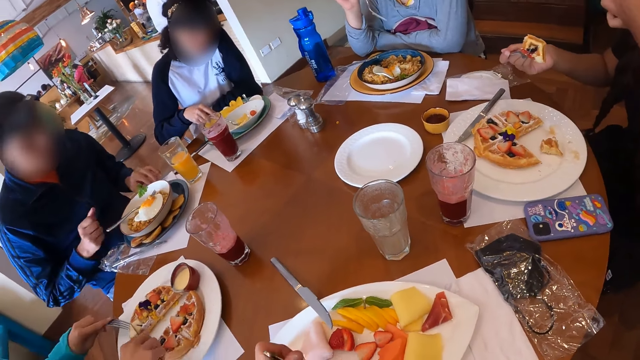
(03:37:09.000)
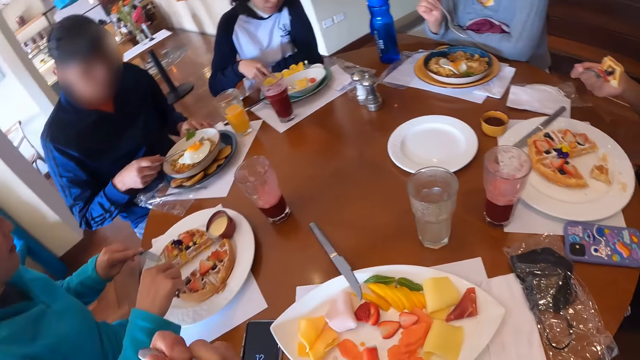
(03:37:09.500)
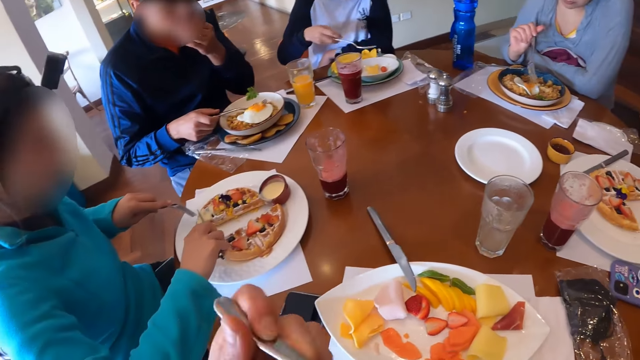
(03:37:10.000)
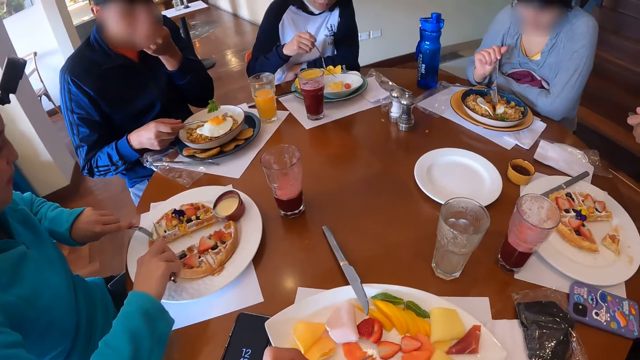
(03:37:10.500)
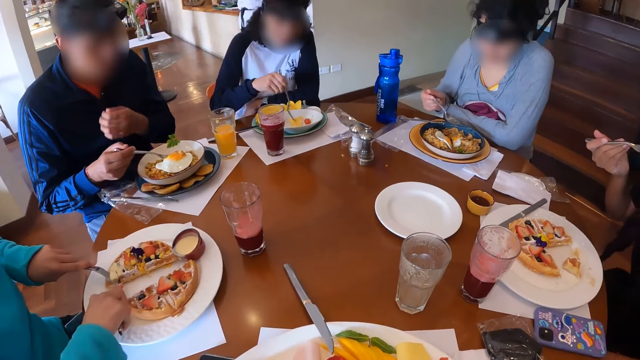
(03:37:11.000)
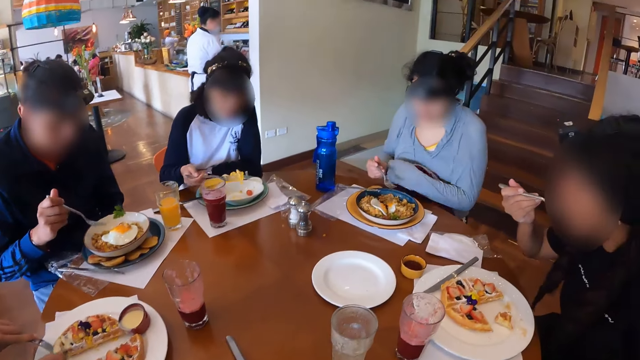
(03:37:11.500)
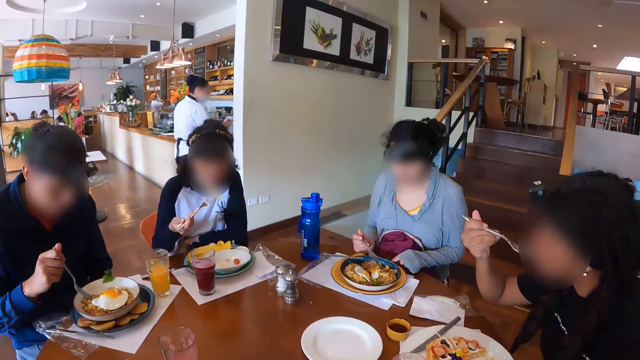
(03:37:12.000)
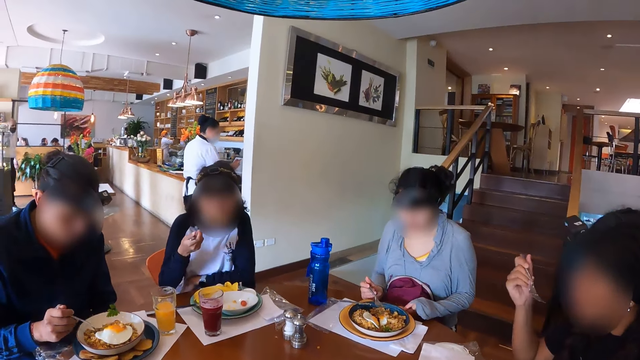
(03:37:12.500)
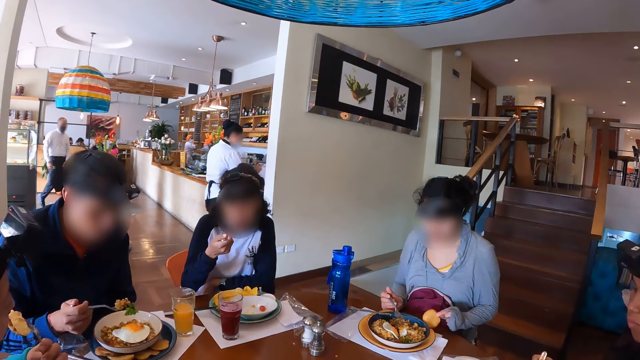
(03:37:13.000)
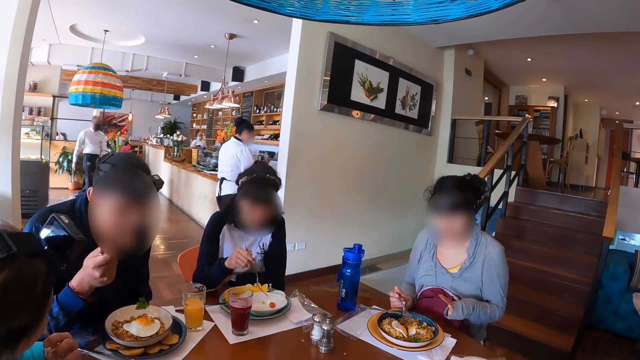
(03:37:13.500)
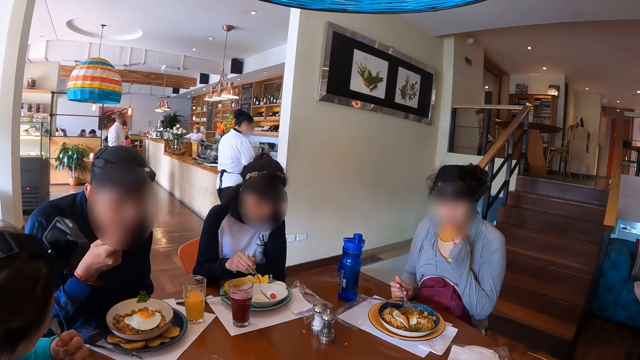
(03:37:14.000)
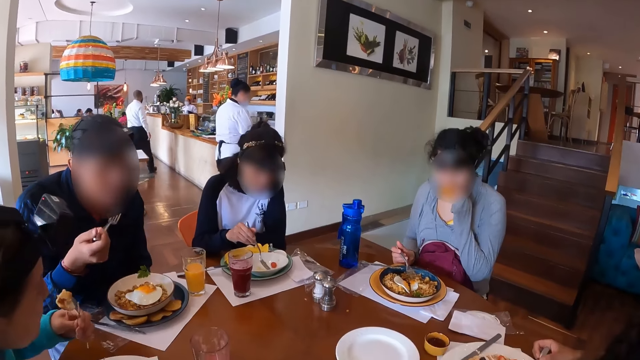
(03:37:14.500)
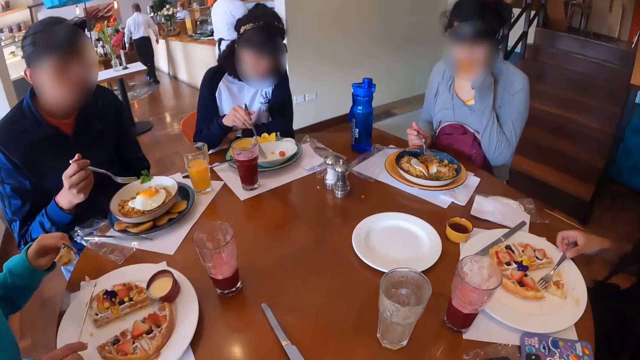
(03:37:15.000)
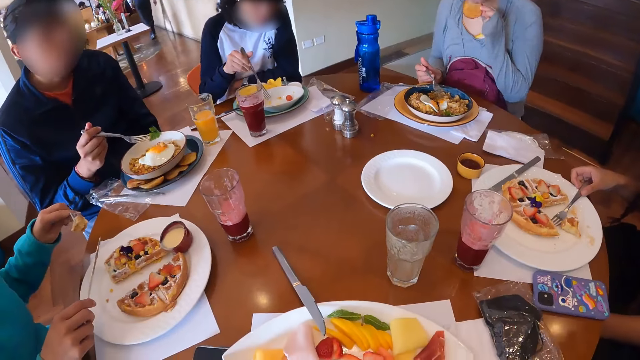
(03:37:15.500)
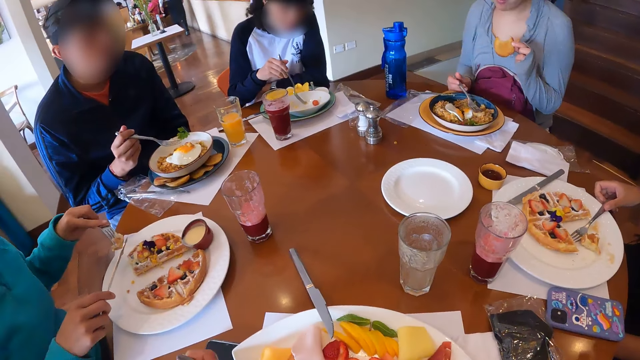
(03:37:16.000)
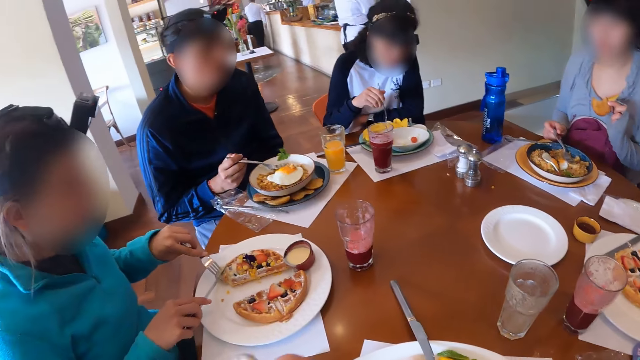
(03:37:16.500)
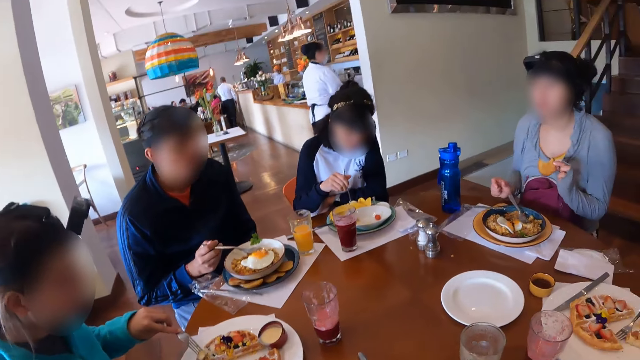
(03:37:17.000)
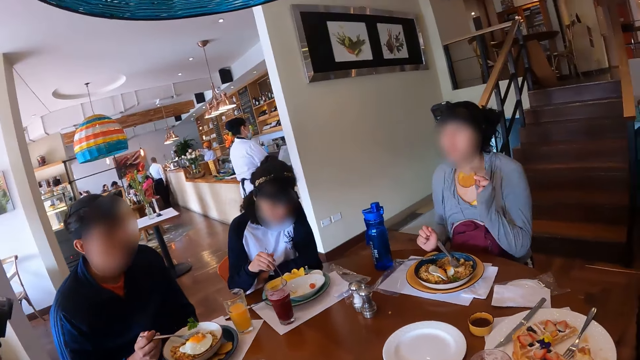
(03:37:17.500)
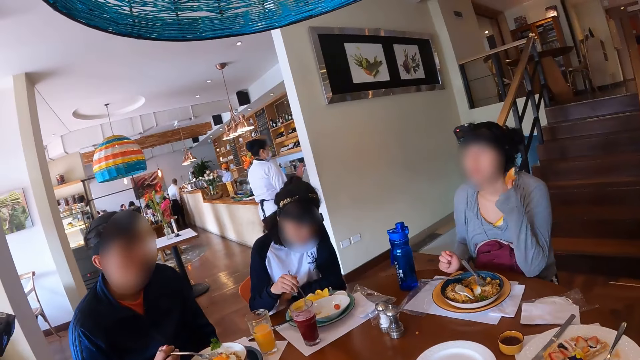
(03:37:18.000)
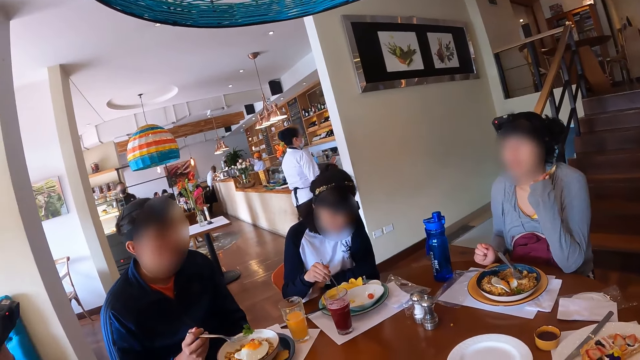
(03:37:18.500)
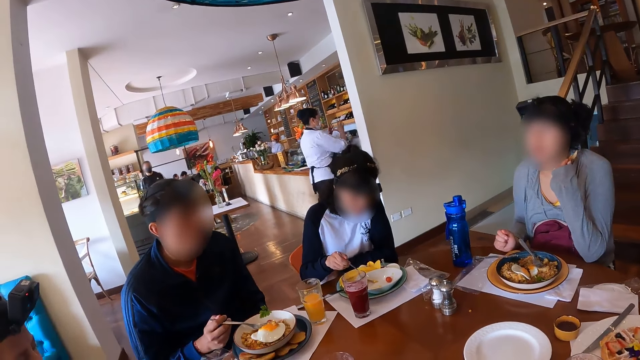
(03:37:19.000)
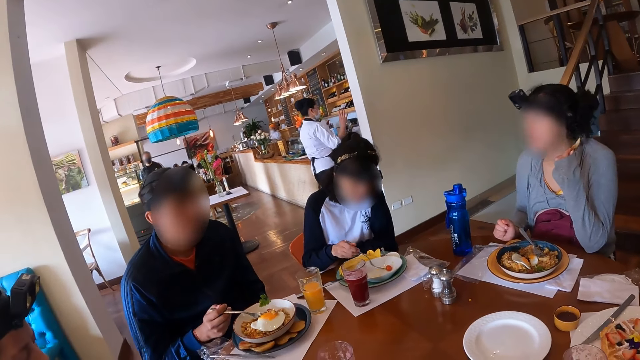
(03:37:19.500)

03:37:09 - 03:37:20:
The camera wearer picks from the plate of crudites with the fork in his left hand. A man picks the fork from the plate with his right hand. A woman holds the waffles on the plate with the fork in her left hand. The camera wearer eats from the fork in his left hand. The woman cuts the waffles on the plate with the knife in her right hand and holds the waffles on the plate with the fork in her left hand. The camera wearer moves some carrots on the plate of crudites with the fork in his left hand. Another woman eats from the fork in her right hand. The man picks some noodles from the plate with the fork in his right hand. The camera wearer looks around the table. A third woman picks a potato slice from the plate on the table with her left hand. A fourth woman eats from the fork in her right hand. The first woman eats from the fork in her left hand. The man eats from the fork in his right hand. The third woman eats from the potato slice in her left hand. The second woman places the fork on the plate with her right hand. The third woman places the fork in her right hand on the plate. The camera wearer eats with the fork. The fourth woman moves some mango slices on the plate of crudites with the fork in her right hand.

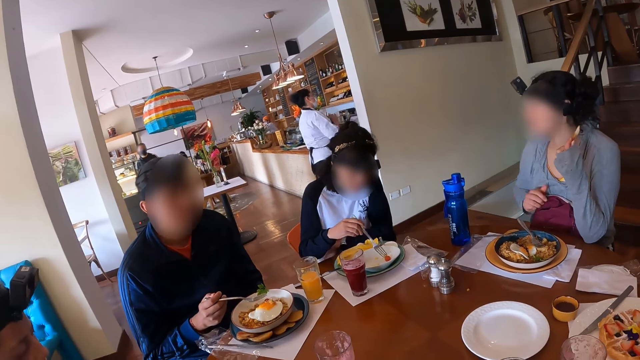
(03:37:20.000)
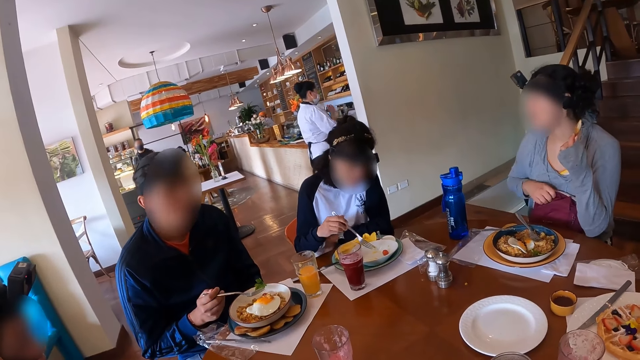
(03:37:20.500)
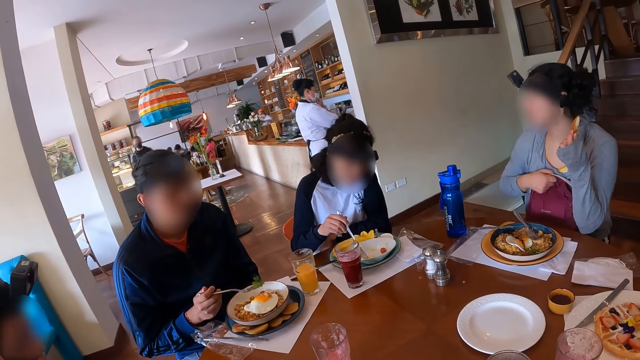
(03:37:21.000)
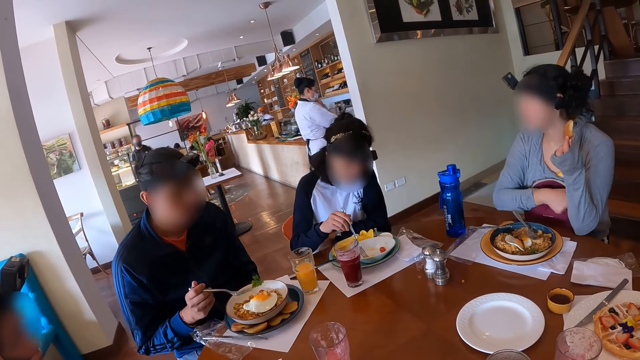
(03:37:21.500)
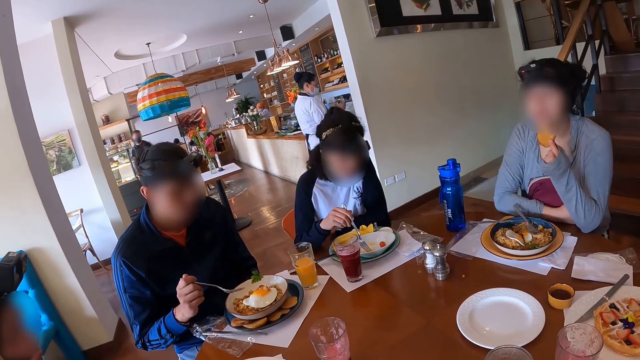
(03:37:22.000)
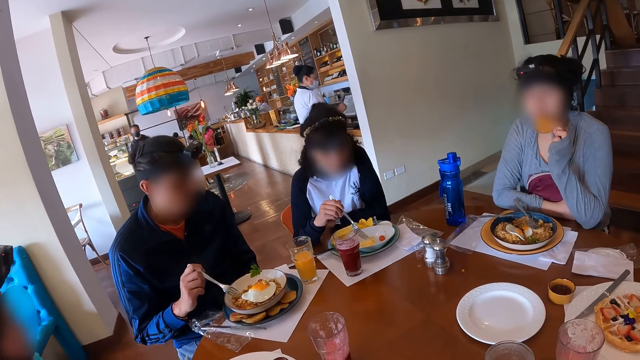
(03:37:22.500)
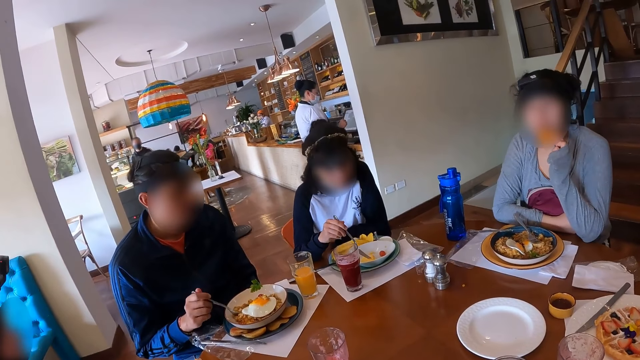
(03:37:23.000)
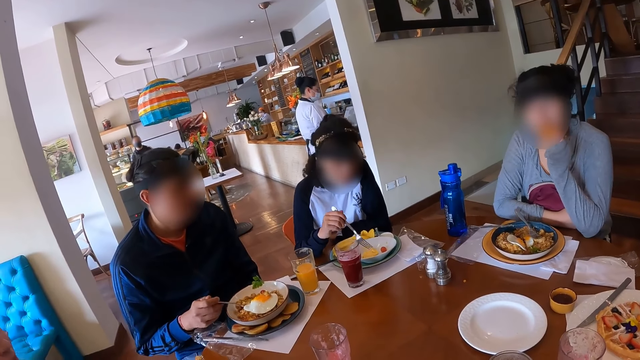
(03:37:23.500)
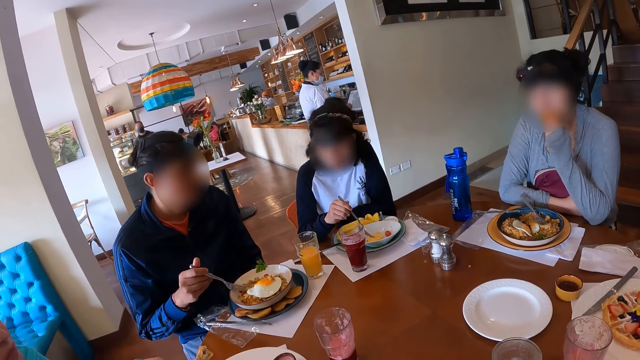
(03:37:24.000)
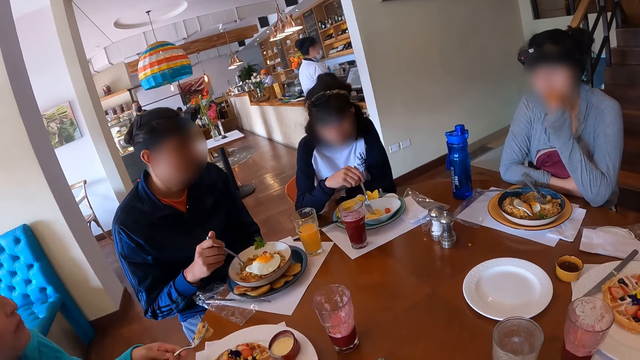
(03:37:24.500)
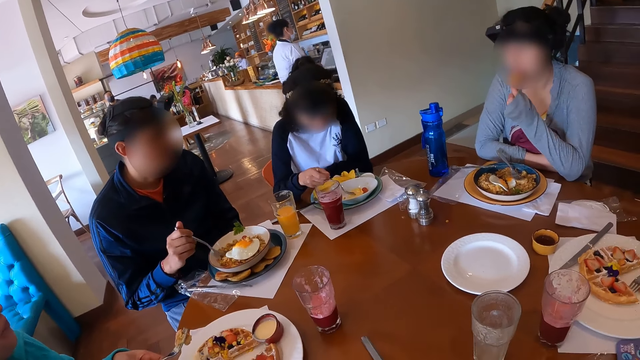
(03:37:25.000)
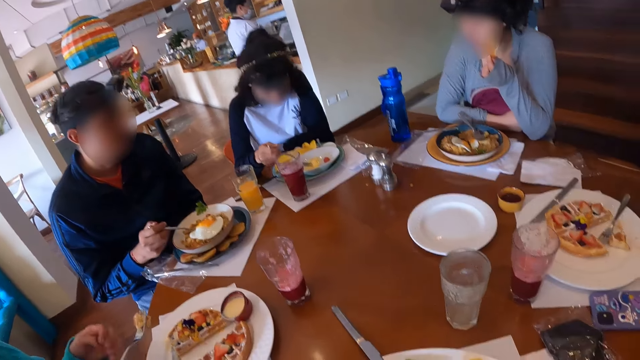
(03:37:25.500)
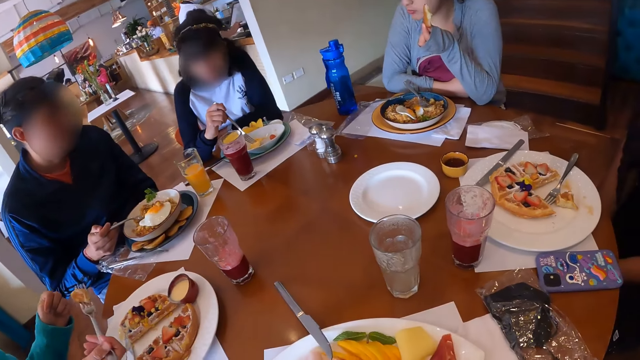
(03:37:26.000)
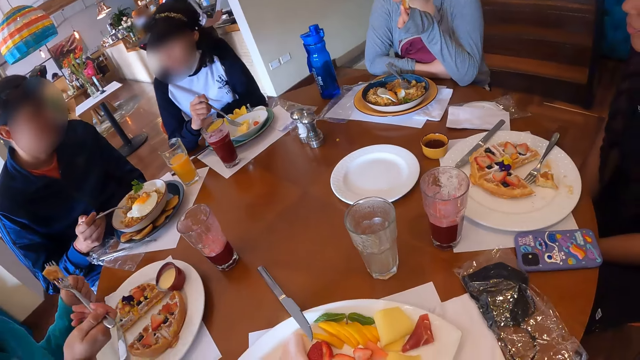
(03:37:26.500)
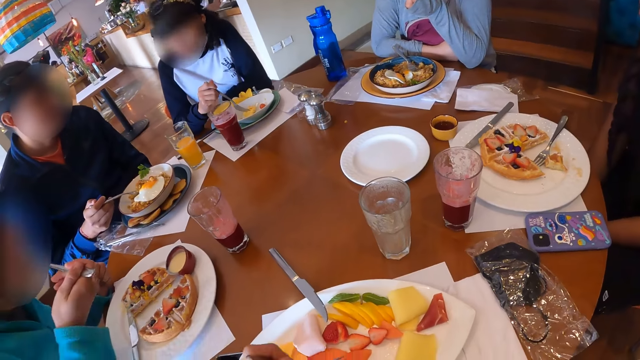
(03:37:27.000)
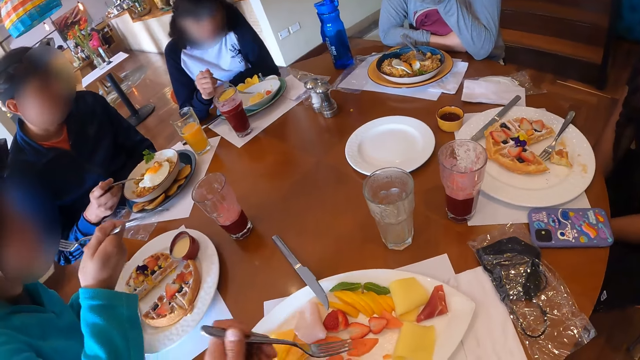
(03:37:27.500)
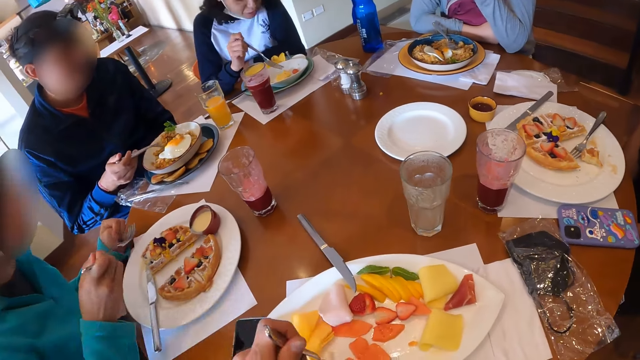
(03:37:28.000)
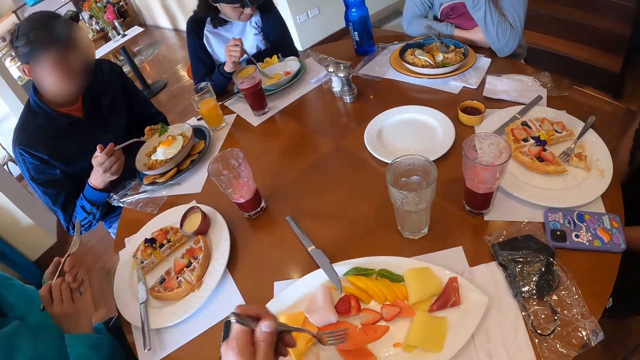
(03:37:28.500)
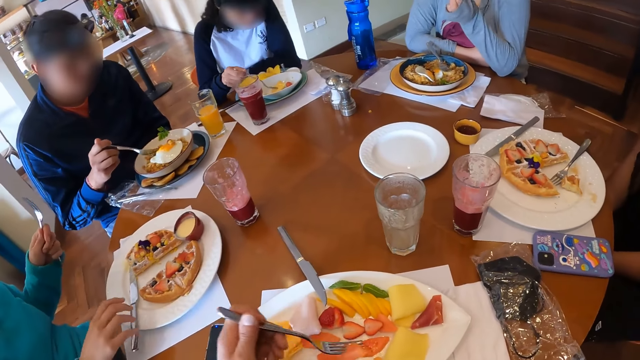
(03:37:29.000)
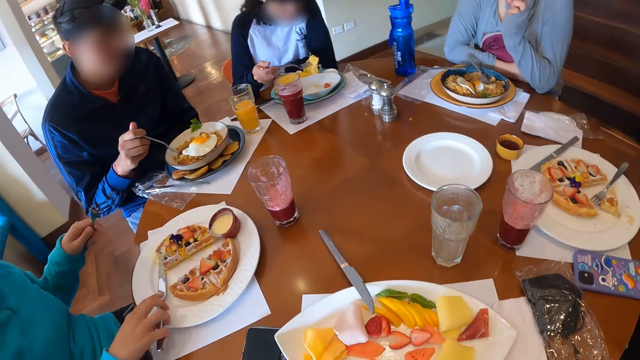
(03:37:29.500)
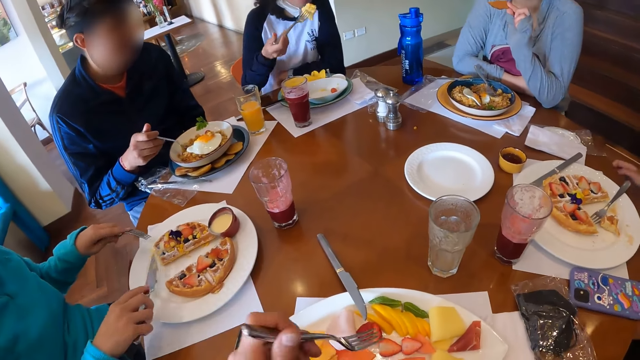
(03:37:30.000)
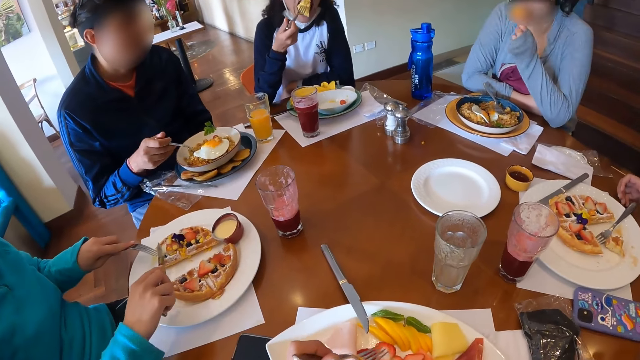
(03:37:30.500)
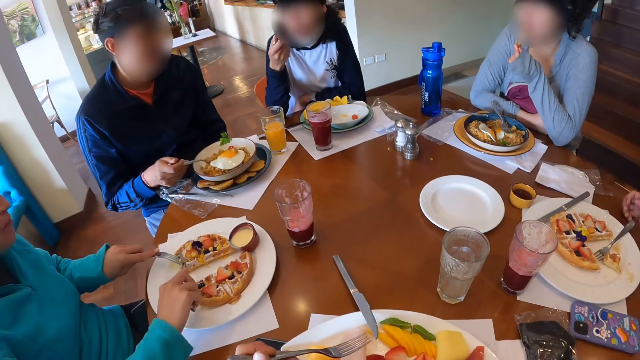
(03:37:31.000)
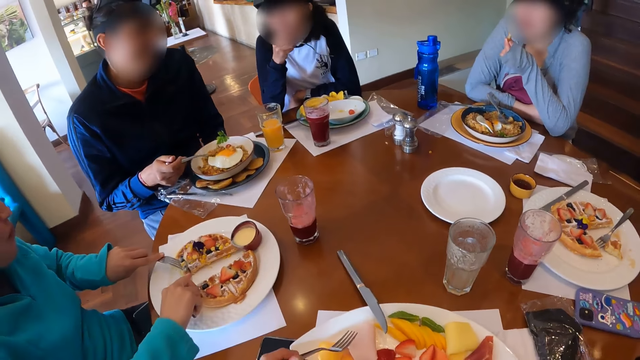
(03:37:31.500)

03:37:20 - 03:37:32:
A woman adjusts a bag on her lap with her right hand. The camera wearer looks around the table. The woman eats from the potato slice in her left hand. A man picks some noodles from the plate with the fork in his right hand. Another woman picks from the plate of crudites with the fork in her right hand. A third woman transfers the fork in her left hand to her right hand. The third woman eats from the fork in her right hand. The camera wearer picks from the plate of crudites with the fork in his left hand. The third woman transfers the fork in her right hand to her left hand. The man pours the noodles from the fork into the plate with his right hand. The camera wearer eats from the fork in his left hand. The third woman picks up the knife from the plate with her right hand. The man picks some noodles from the plate with the fork in his right hand. The second woman eats from the fork in her right hand. The third woman holds the waffles on the plate with the fork in her left hand. The camera wearer moves some mangosteen fruit on the plate of crudites with the fork in his left hand. The third woman cuts the waffle on the plate with the knife in her right hand.
